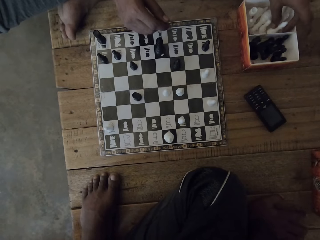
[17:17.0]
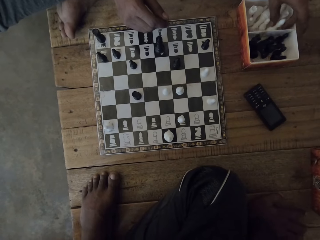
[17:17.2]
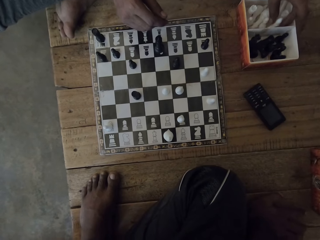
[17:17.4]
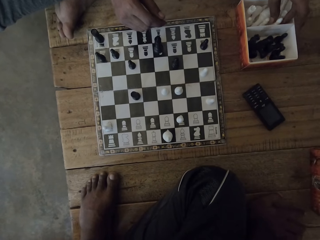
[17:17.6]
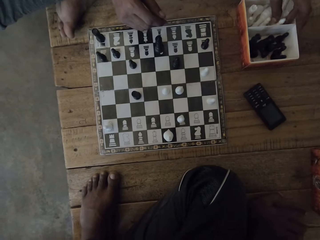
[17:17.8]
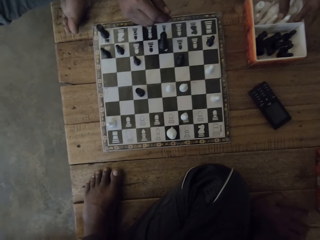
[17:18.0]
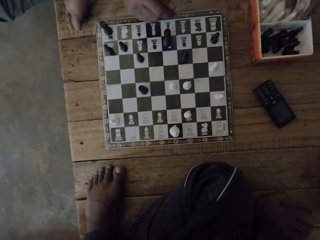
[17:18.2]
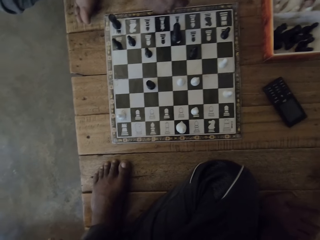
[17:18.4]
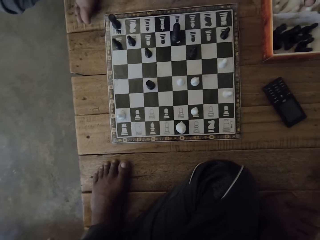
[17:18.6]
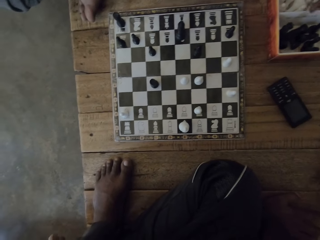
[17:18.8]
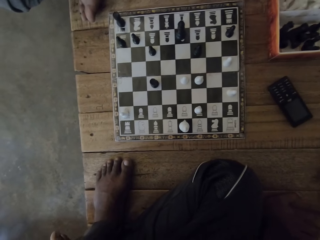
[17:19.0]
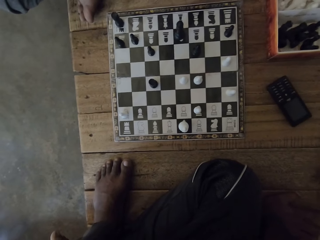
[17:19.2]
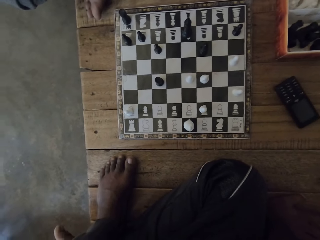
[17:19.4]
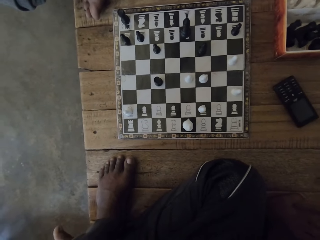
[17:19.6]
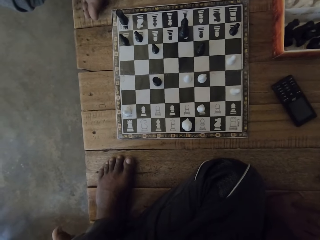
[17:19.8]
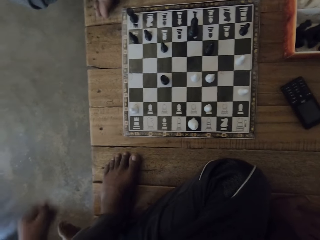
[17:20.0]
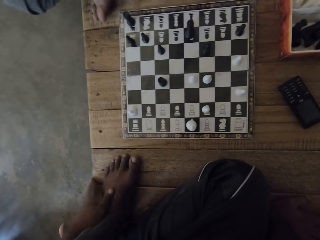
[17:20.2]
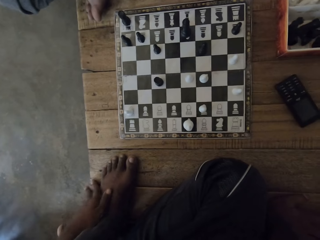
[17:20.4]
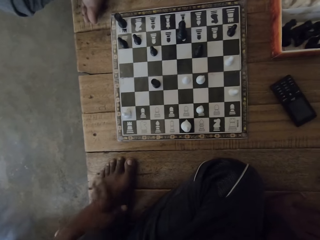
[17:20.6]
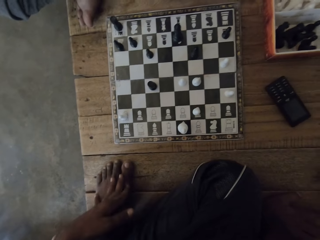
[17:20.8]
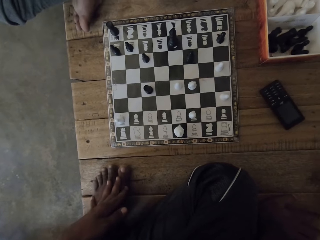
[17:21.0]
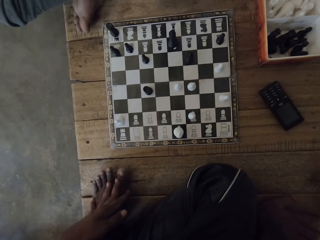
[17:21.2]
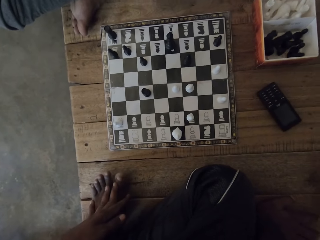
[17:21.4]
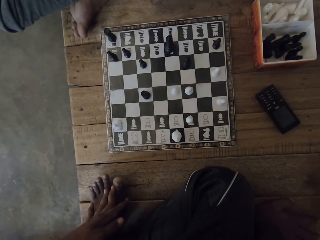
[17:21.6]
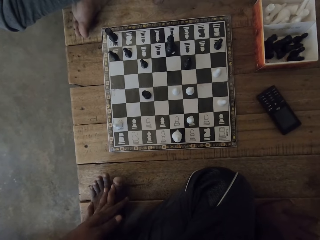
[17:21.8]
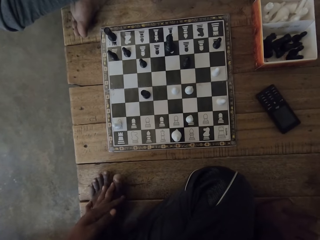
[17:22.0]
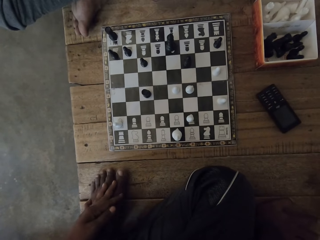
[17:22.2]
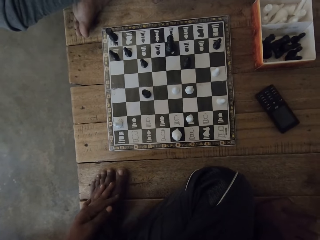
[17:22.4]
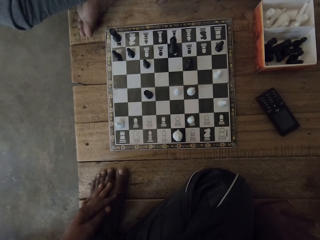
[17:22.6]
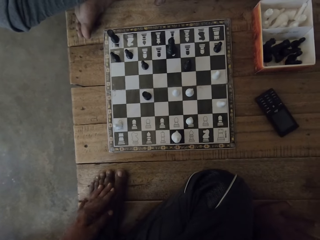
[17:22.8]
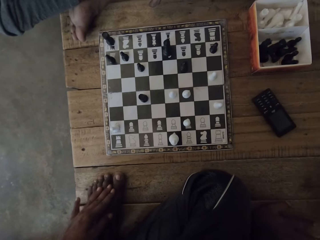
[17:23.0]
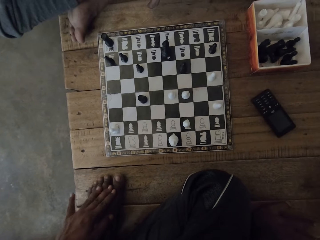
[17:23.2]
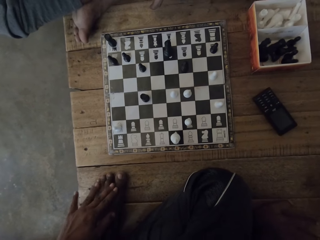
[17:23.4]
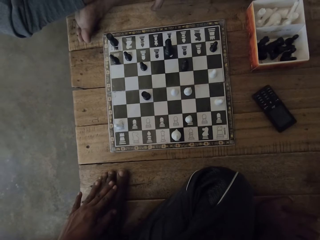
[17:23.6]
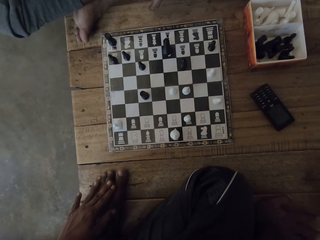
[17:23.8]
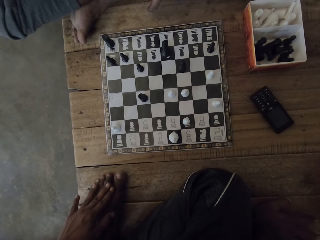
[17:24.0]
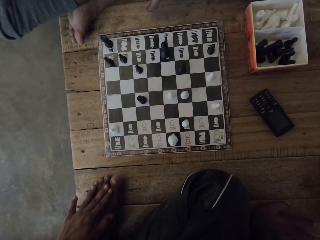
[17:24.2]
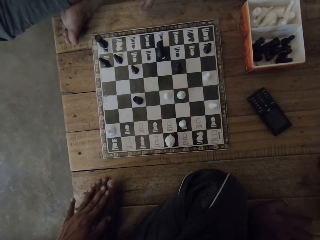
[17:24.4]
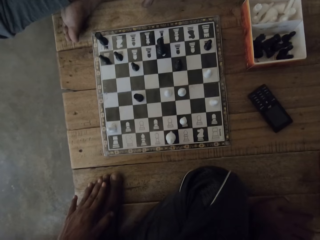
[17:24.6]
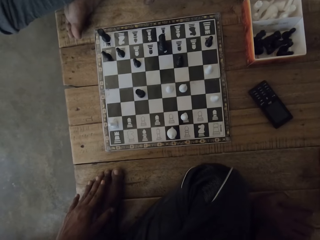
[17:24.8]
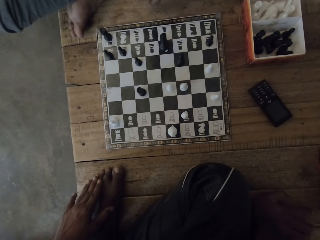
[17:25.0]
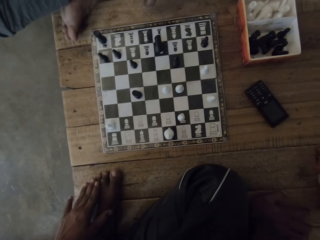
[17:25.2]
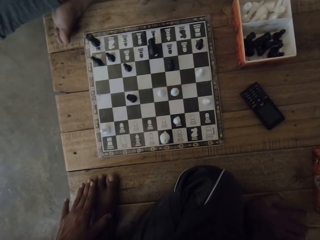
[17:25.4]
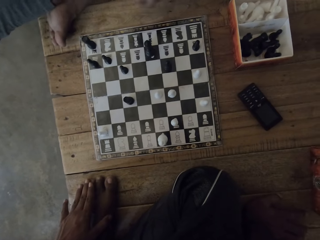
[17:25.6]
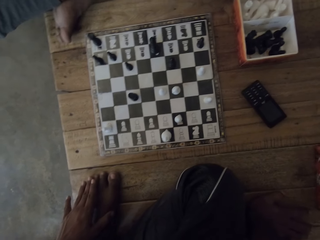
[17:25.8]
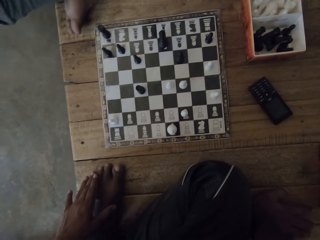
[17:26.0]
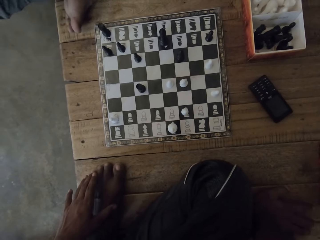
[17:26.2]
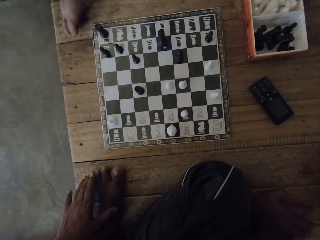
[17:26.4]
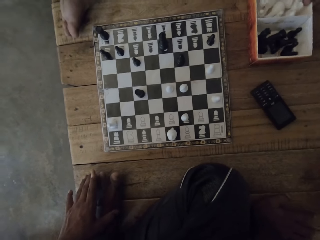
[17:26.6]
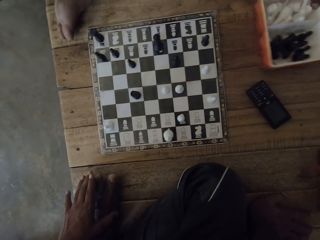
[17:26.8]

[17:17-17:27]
The person arranges the chess pieces in the box. The camera wearer looks at the chess game. He touches his foot. He looks around.

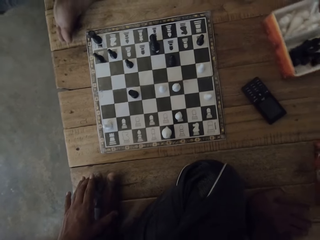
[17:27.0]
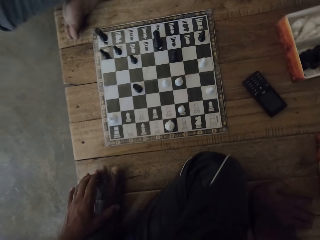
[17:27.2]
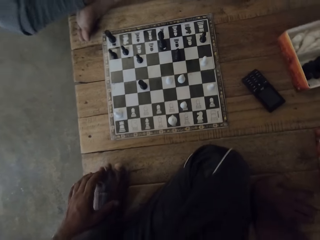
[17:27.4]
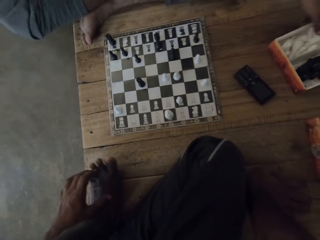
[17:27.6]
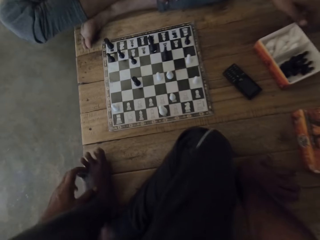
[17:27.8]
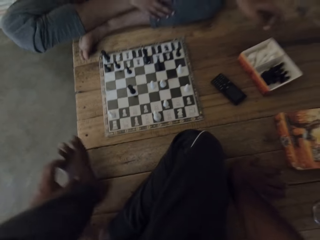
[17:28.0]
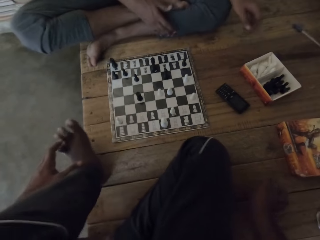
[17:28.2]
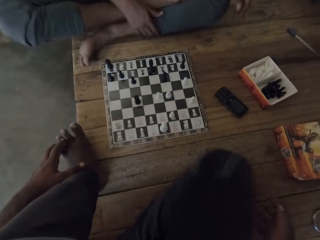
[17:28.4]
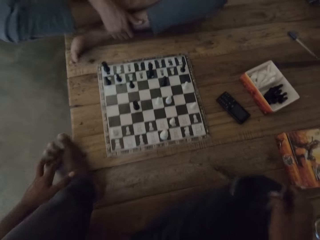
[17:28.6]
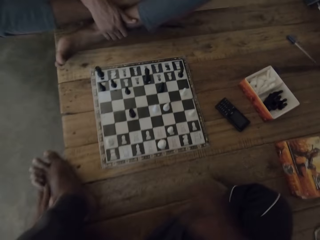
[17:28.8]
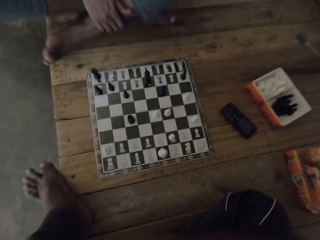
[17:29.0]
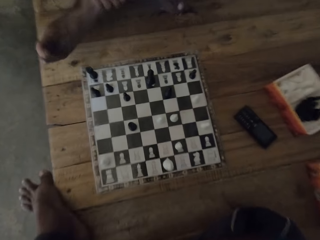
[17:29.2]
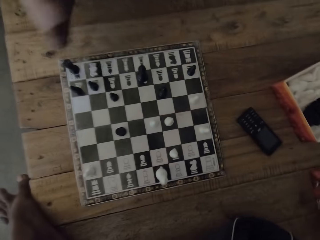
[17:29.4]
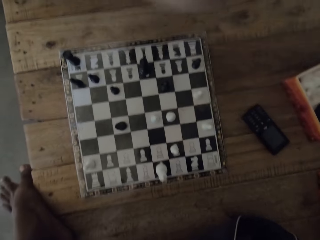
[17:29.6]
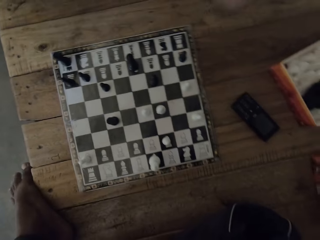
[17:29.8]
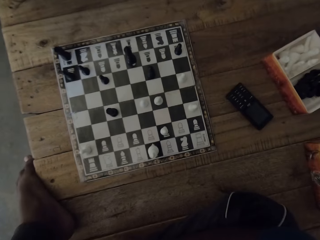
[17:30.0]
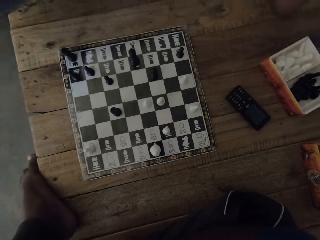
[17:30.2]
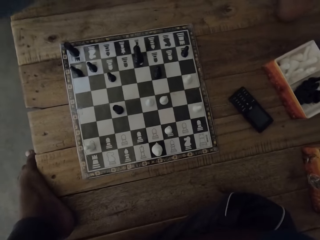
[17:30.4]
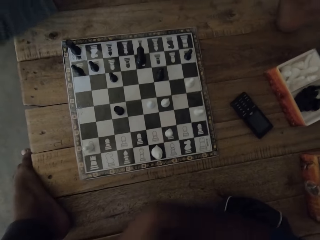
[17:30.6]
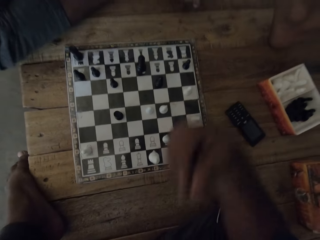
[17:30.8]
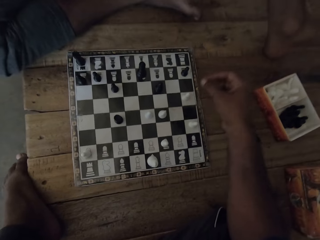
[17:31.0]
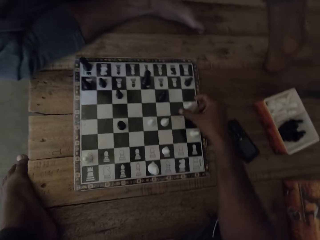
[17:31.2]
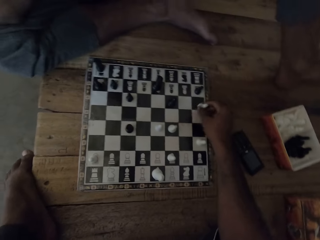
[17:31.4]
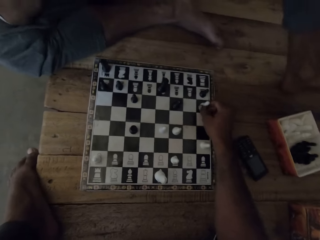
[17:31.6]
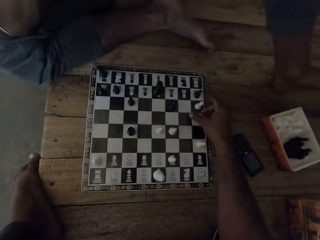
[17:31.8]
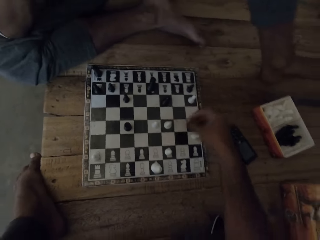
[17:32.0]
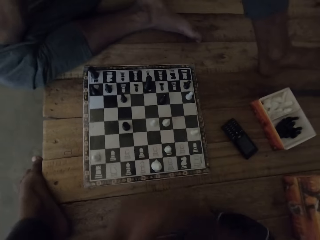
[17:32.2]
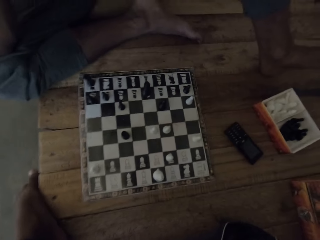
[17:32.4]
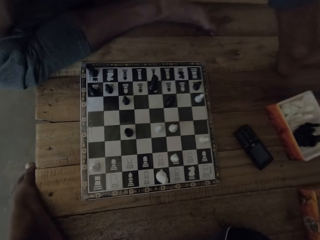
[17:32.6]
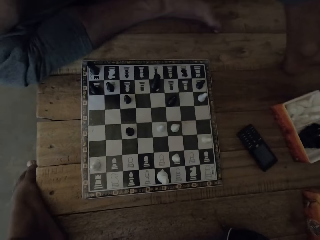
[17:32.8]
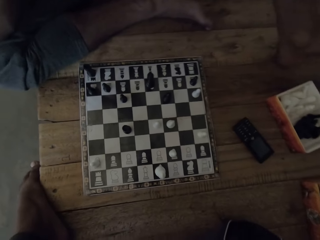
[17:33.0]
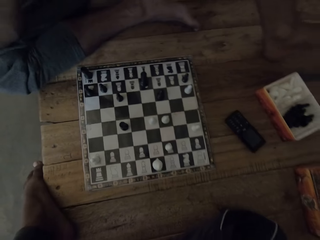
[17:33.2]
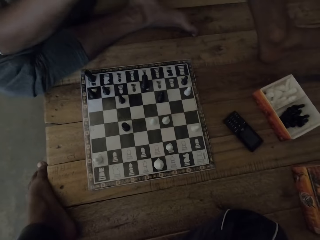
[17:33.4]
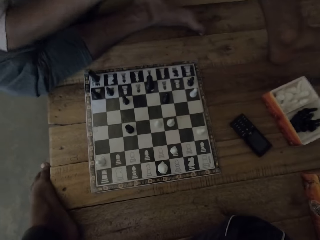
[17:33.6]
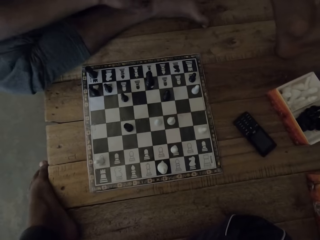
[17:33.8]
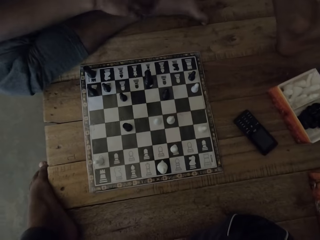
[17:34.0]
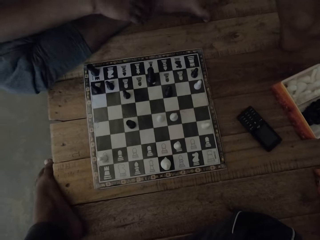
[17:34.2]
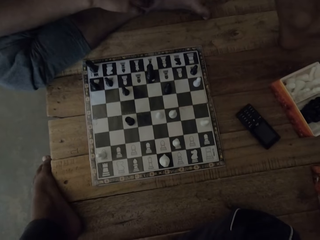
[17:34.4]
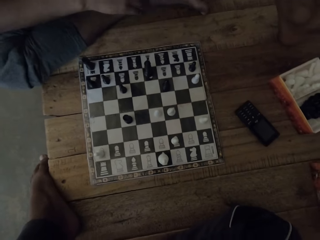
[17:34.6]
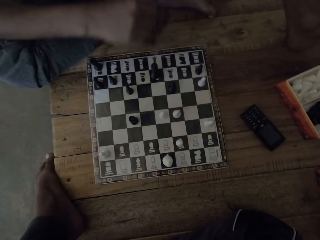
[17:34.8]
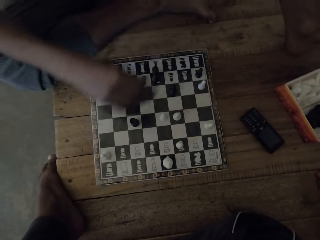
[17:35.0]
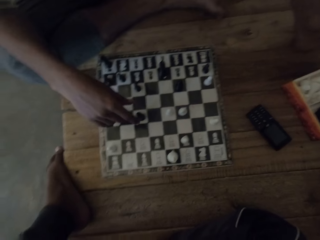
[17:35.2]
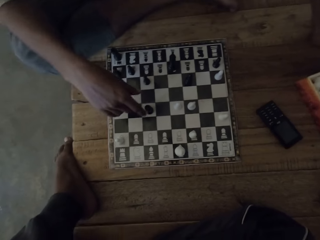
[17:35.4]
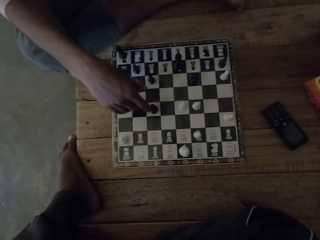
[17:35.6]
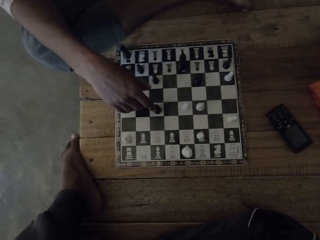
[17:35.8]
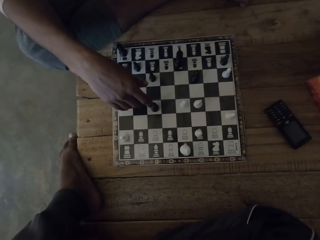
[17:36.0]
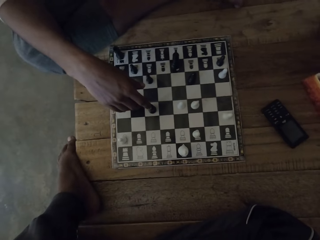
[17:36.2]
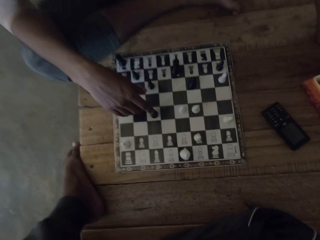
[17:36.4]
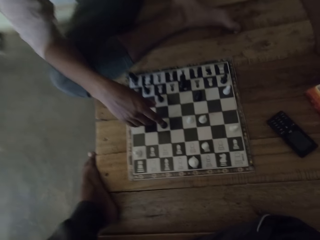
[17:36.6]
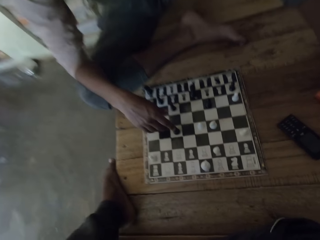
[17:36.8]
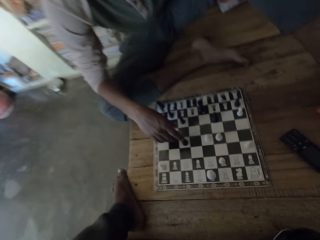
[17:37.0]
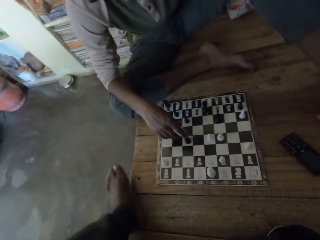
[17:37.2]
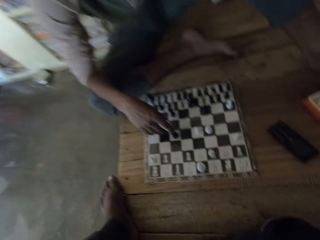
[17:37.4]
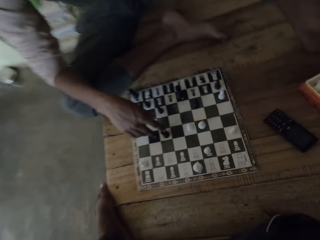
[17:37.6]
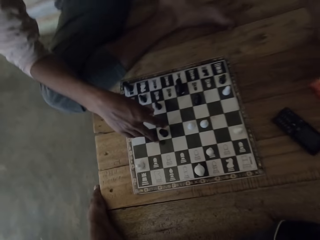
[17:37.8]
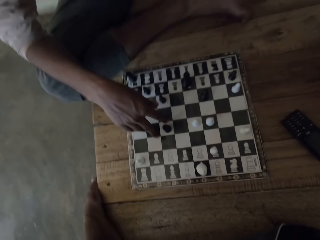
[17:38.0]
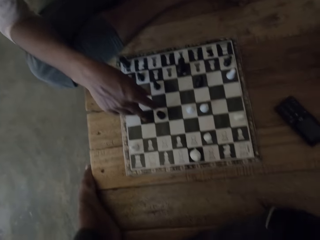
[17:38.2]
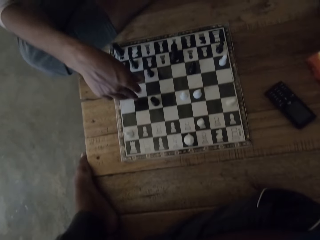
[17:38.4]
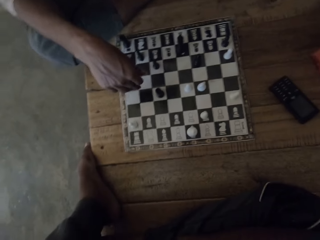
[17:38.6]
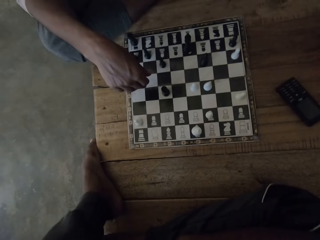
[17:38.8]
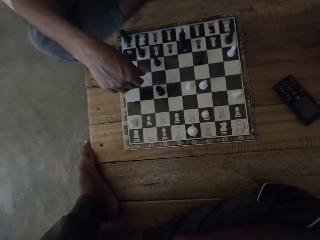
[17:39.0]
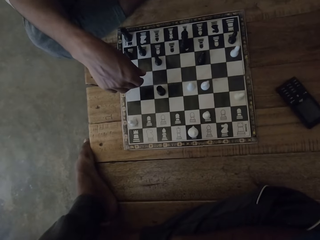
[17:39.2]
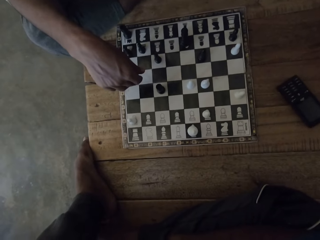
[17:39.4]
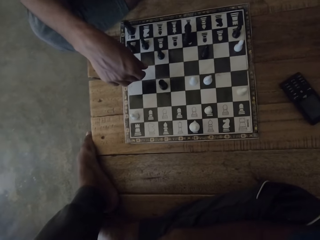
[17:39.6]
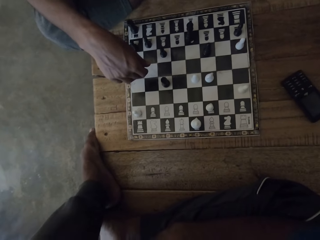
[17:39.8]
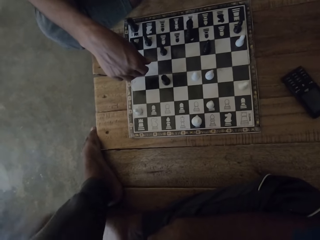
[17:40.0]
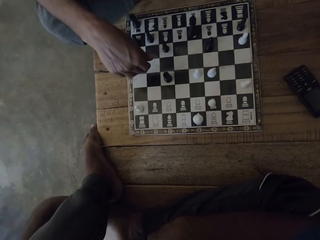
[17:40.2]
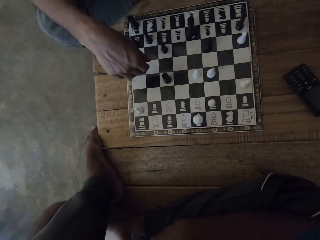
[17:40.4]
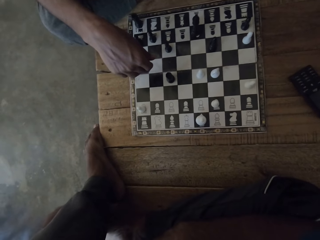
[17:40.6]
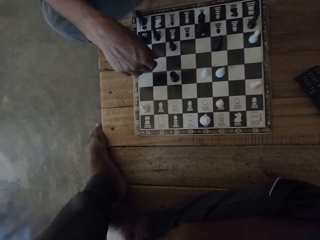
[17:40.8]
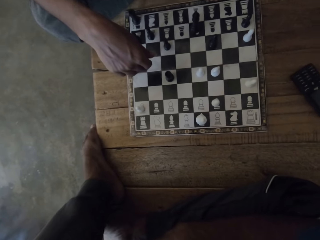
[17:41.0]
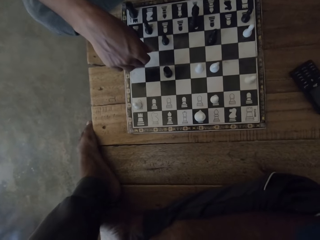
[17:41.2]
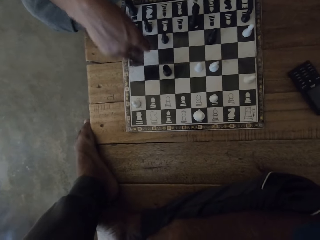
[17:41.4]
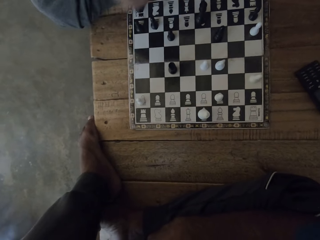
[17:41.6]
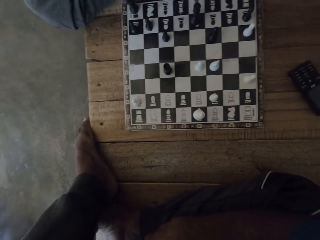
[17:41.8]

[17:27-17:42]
The person moves the chess box on the floor. The camera wearer stretches a leg. The person sits well. The camera wearer moves a chess game piece on the board. They play the chess game. They look at the chess game. They look around. The person points on a chess piece. The camera wearer looks around. They move a leg. They look around.
